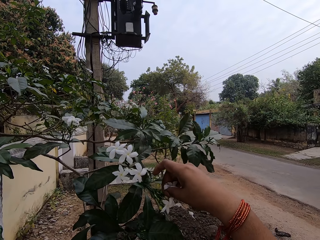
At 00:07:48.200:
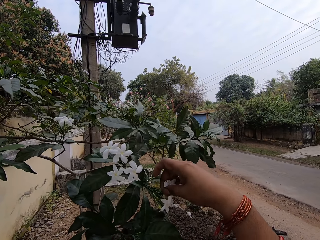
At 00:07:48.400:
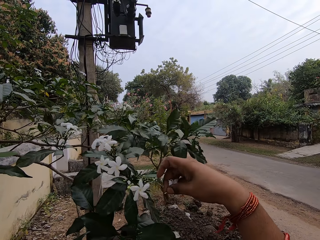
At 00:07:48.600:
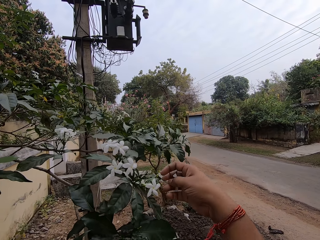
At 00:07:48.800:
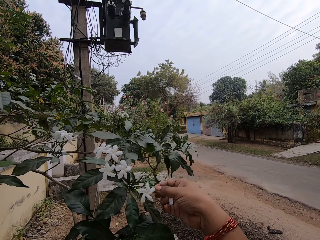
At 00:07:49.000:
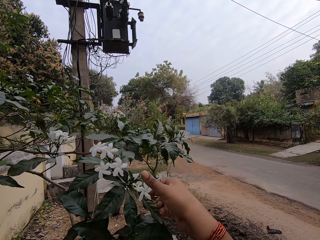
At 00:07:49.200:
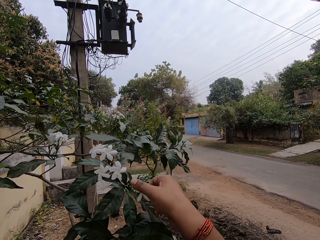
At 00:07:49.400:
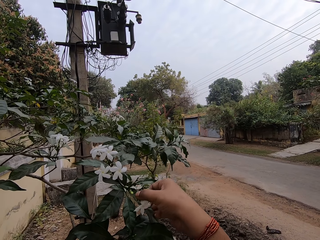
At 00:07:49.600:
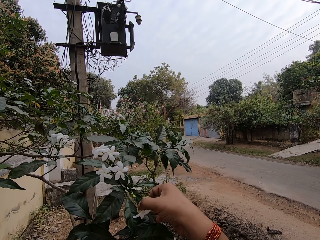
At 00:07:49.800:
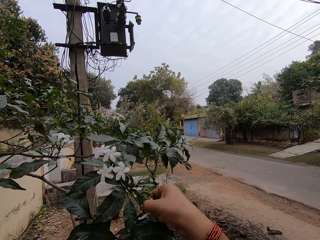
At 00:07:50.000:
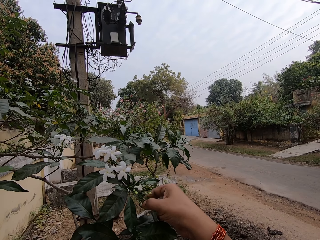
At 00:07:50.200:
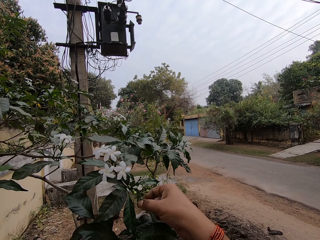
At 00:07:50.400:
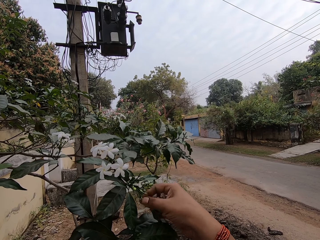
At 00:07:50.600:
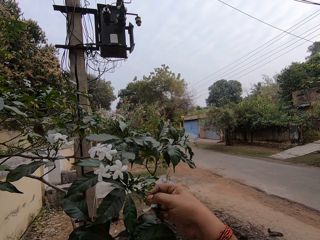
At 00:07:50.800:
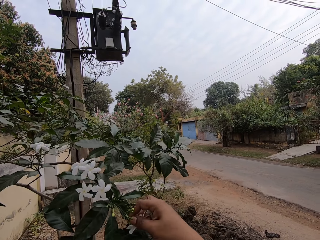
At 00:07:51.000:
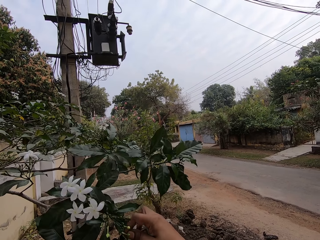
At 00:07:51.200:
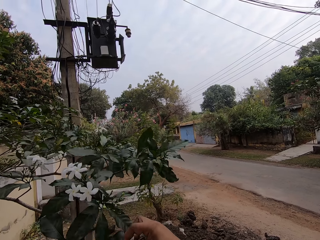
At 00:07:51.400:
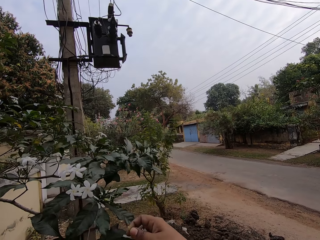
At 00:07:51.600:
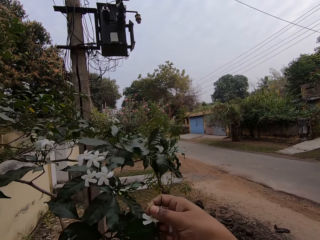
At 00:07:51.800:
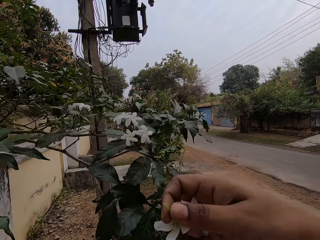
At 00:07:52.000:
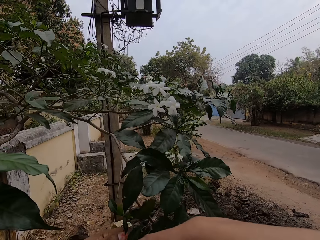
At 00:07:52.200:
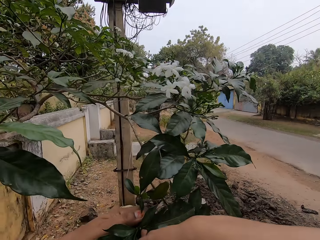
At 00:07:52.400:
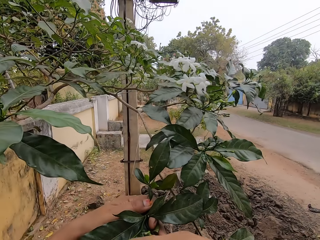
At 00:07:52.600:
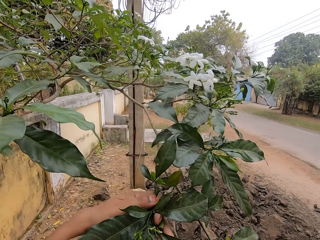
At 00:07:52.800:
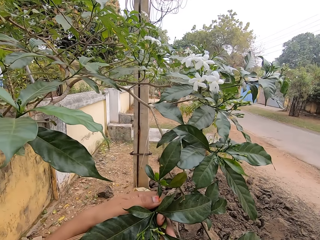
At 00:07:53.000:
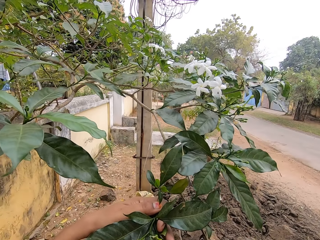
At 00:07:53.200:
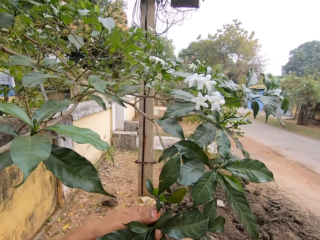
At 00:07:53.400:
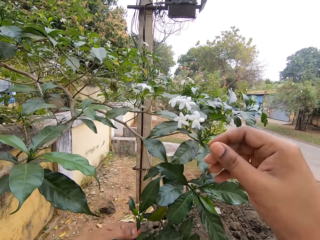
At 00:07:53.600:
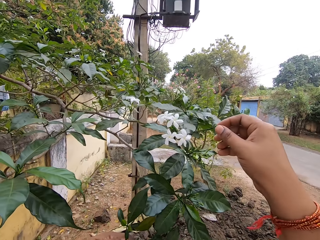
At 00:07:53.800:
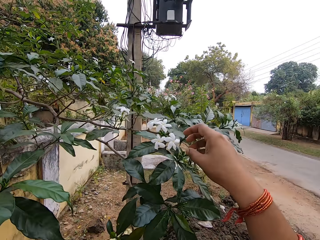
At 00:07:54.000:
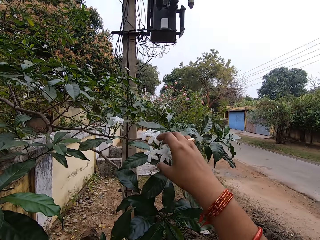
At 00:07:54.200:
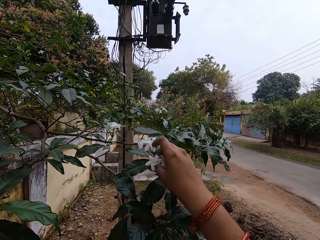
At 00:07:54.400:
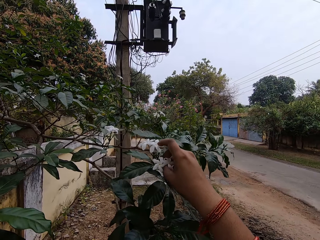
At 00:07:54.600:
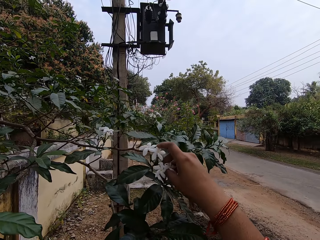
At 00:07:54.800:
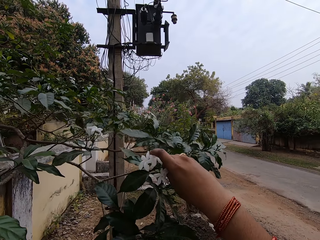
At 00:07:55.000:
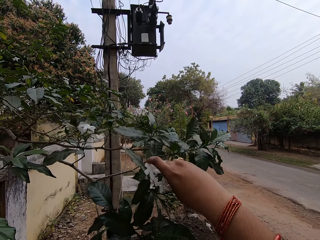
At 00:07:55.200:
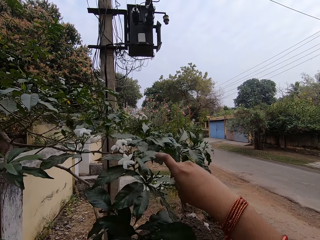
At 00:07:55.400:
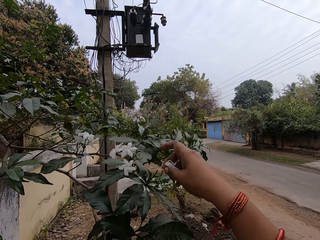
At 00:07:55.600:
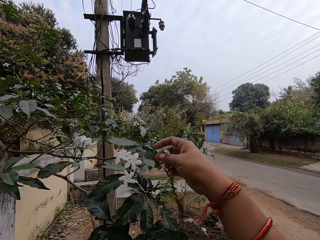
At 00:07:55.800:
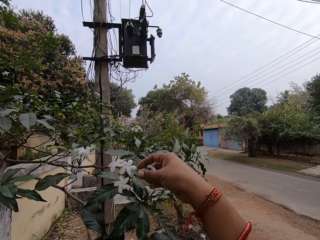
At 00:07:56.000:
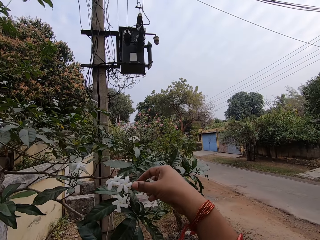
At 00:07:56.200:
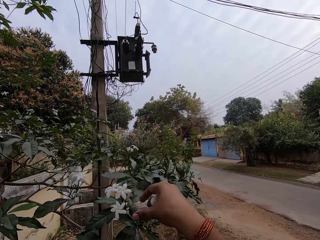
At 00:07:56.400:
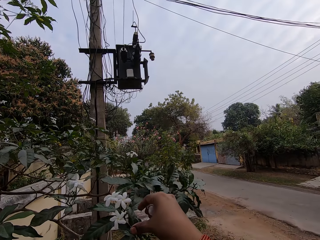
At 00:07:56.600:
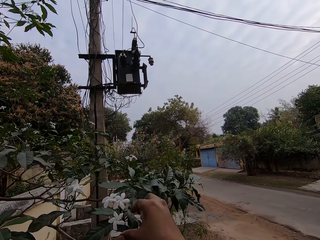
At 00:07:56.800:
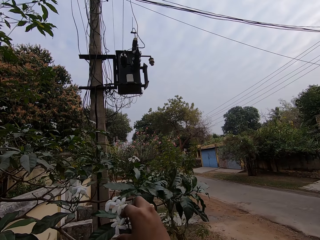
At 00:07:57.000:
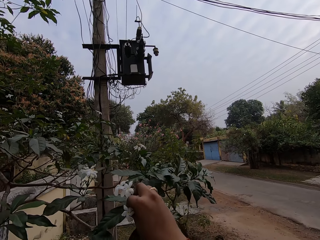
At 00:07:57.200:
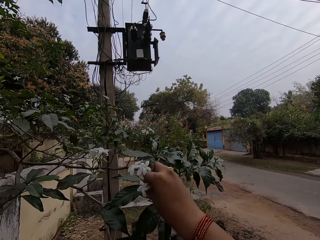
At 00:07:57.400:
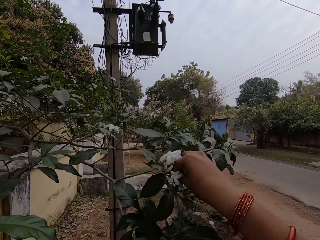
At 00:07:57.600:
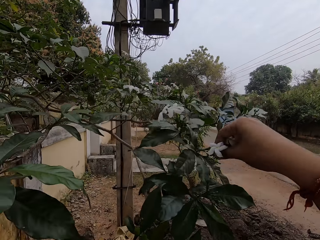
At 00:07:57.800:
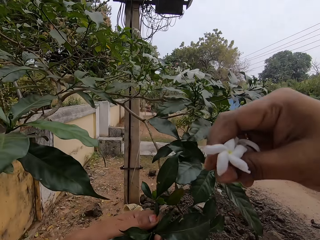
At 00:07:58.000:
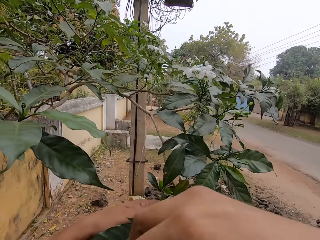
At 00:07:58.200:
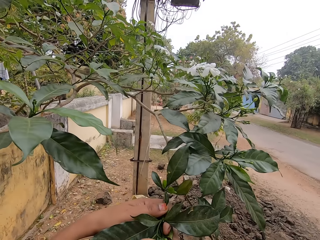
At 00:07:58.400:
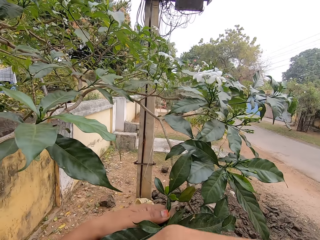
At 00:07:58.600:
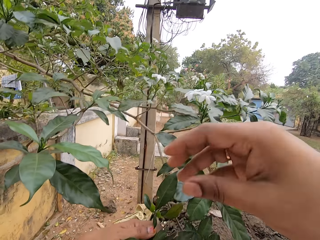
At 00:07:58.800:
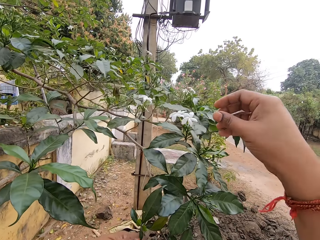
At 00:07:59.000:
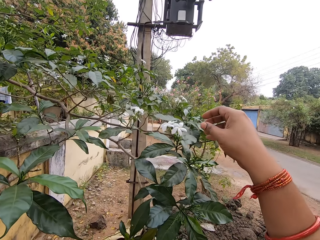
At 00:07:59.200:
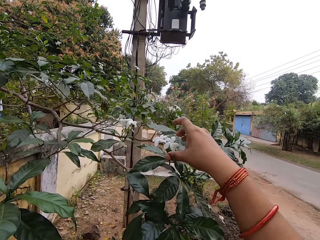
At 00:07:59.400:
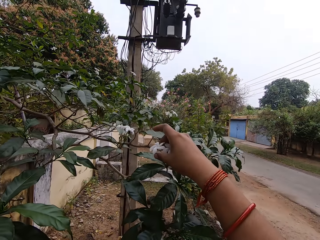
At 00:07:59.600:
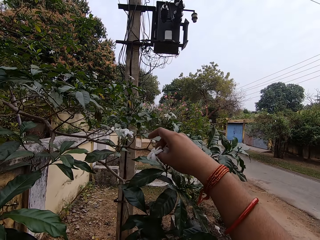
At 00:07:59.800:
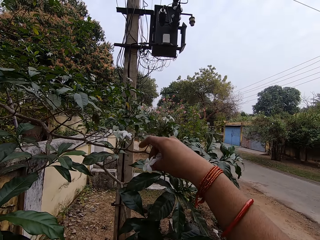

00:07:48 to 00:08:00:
The camera wearer plucks the flowers. They place the flower in the basket. They touch the flower. They pluck the flower. They touch the flower. They pluck the flower. They place the flowers in the basket.

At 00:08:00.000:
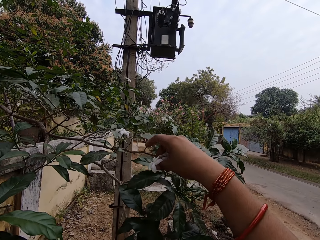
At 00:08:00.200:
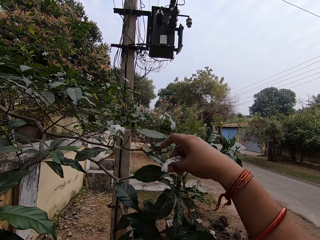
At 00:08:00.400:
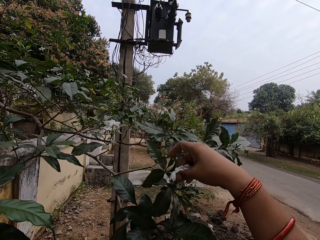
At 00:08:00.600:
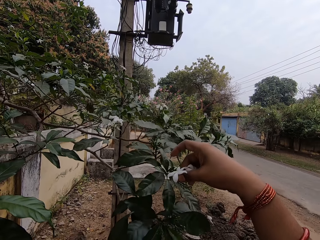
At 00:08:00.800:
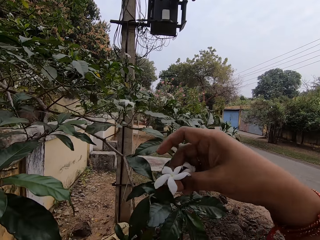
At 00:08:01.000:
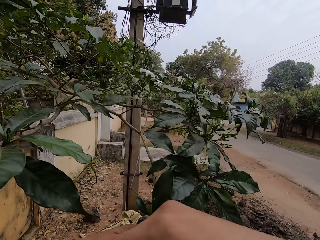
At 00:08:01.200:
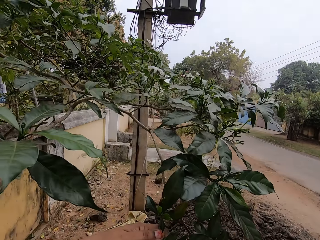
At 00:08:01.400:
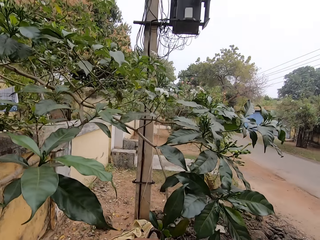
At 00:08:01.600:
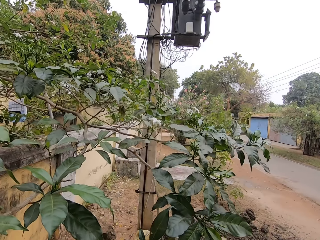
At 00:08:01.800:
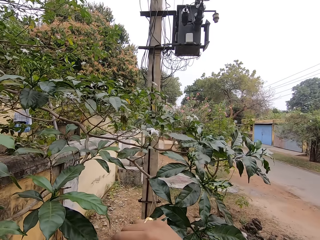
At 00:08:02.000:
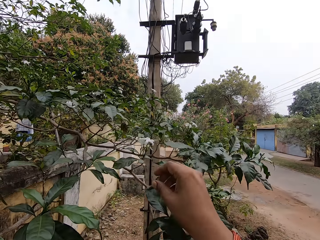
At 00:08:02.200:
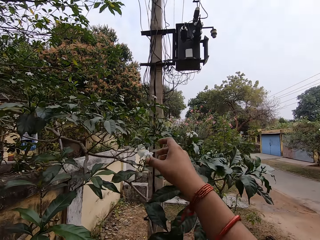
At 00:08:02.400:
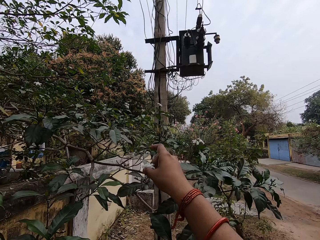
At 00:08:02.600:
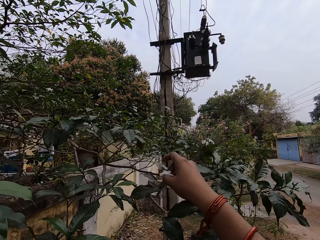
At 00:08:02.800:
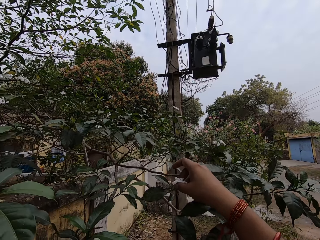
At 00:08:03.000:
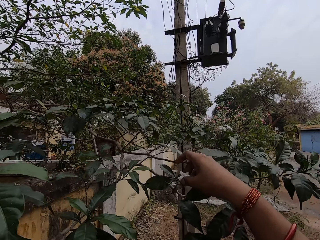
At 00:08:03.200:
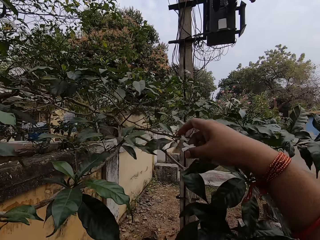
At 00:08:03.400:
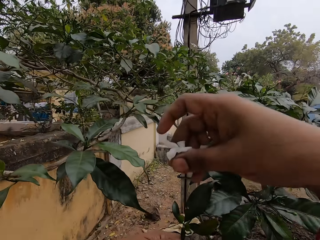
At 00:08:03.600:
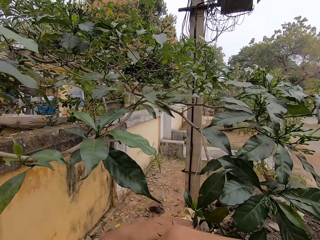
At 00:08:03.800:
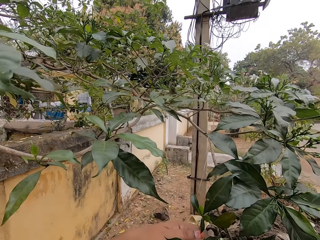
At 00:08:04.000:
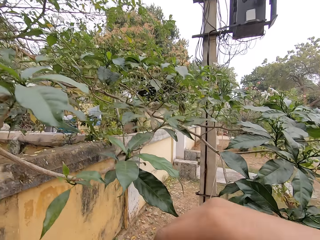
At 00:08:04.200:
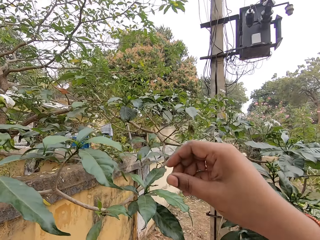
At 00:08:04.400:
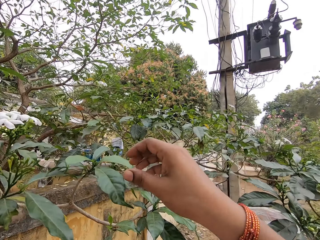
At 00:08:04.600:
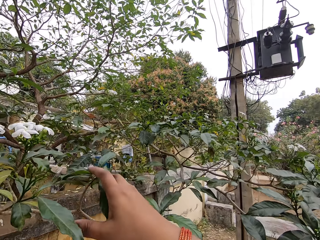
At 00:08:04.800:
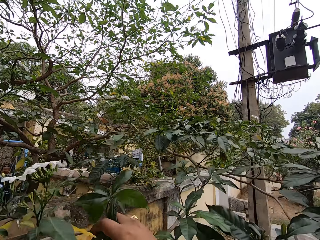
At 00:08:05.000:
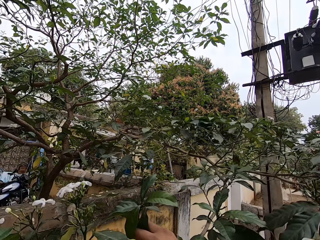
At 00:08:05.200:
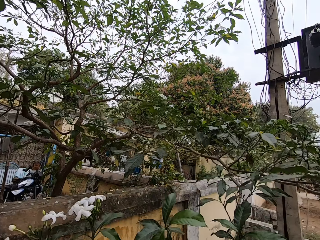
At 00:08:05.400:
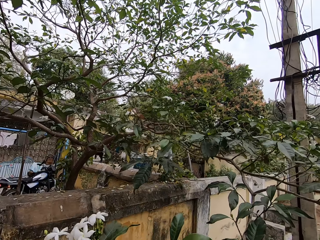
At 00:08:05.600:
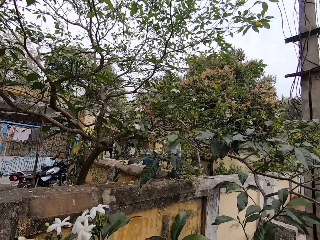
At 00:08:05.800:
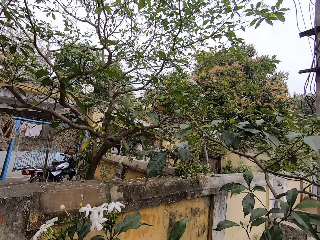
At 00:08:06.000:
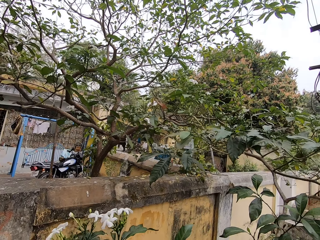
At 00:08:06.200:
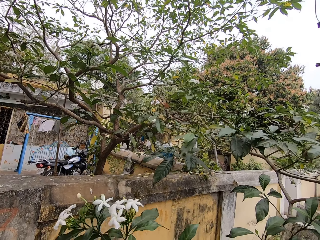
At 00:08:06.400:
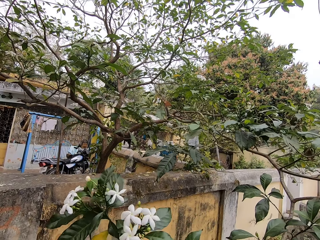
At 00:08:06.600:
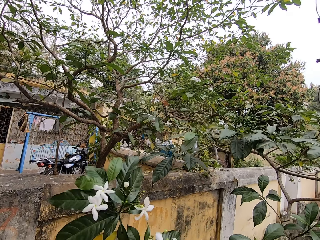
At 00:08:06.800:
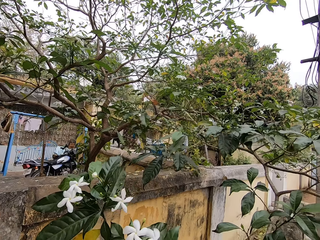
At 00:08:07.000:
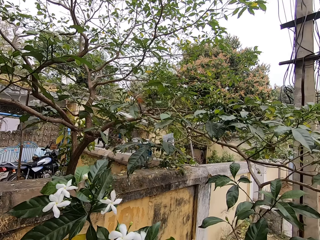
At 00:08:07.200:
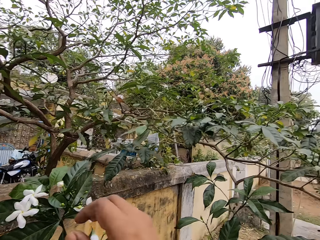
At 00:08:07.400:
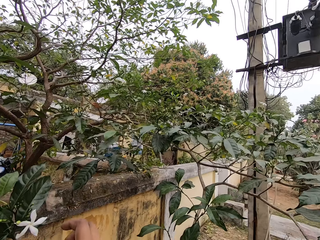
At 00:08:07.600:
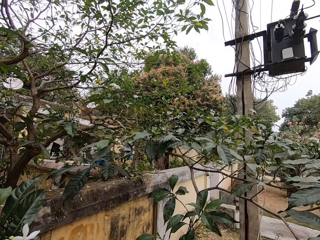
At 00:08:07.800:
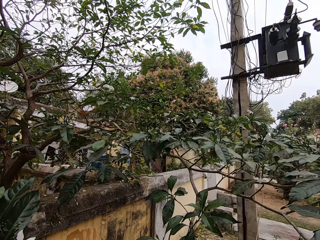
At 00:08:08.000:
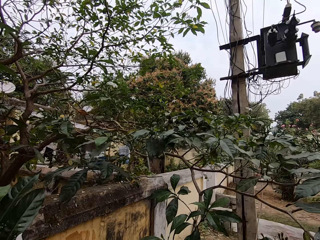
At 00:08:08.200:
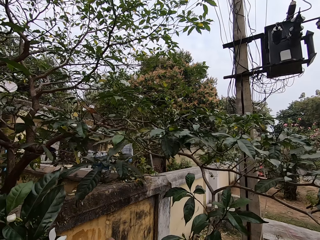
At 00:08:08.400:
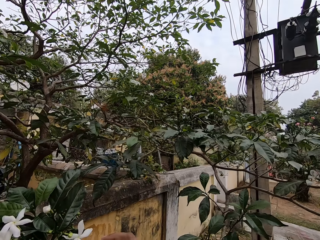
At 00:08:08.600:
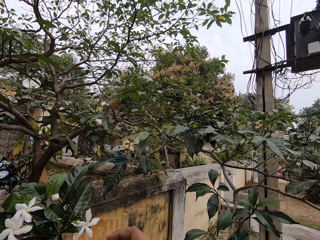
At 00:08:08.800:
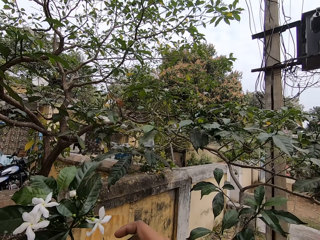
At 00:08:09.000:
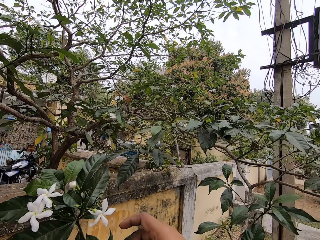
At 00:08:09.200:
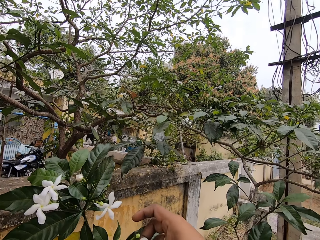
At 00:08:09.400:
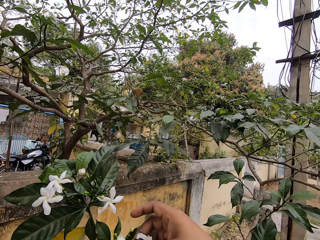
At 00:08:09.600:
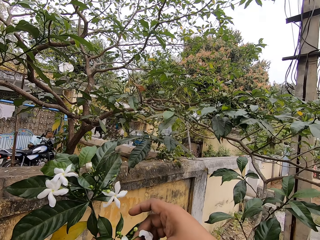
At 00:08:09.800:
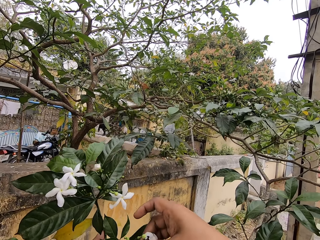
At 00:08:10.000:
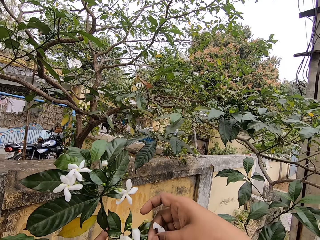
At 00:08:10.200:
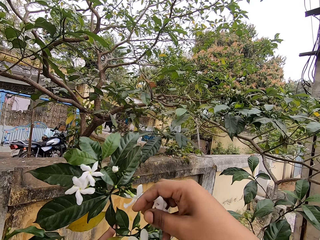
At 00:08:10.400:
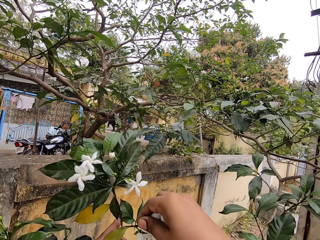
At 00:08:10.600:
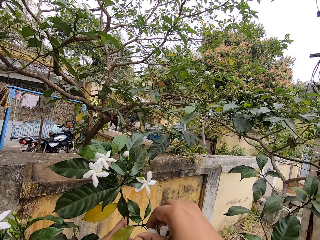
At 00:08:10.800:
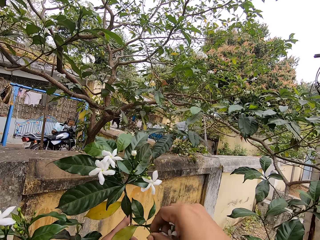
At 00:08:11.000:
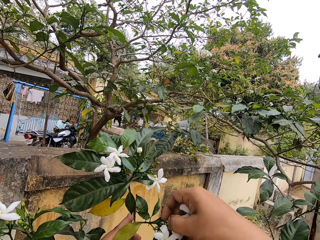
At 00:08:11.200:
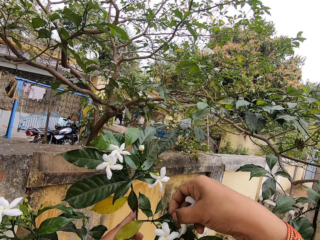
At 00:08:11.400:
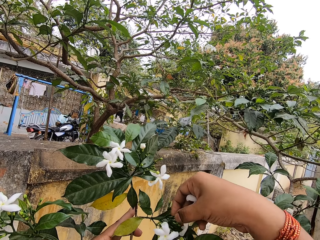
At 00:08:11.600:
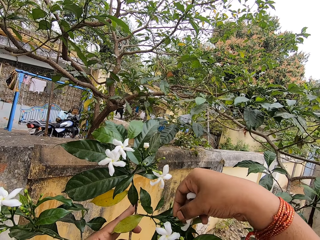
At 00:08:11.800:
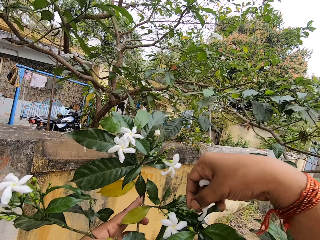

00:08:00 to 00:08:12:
The camera wearer touches the flower. They pluck the flower. They place the flowers in the basket. They touch the flower. They pluck the flower. They grab the tree branch. They pluck the flowers.
